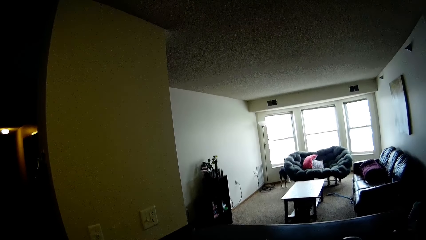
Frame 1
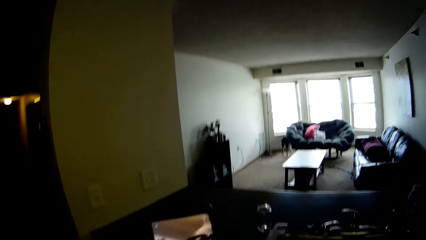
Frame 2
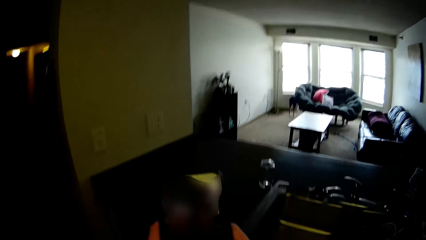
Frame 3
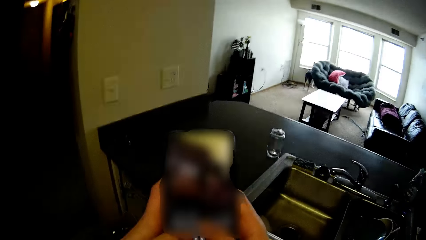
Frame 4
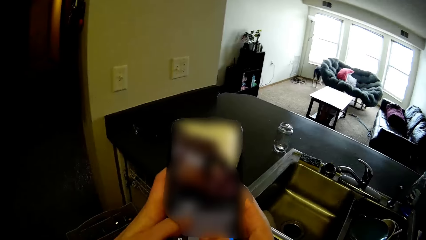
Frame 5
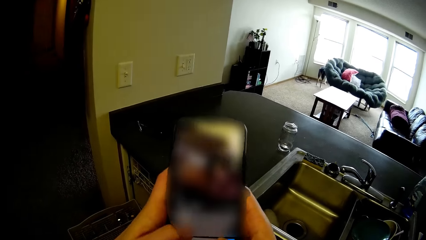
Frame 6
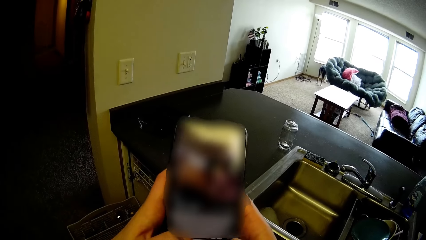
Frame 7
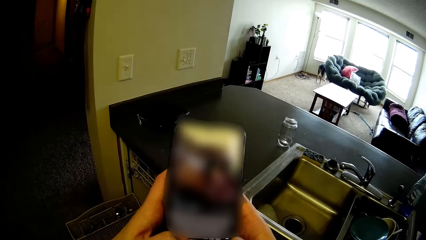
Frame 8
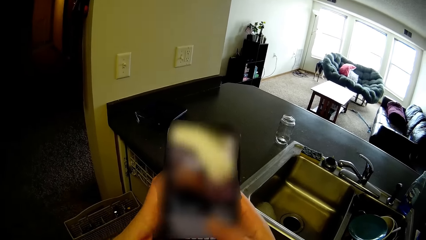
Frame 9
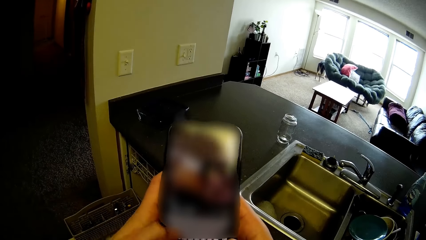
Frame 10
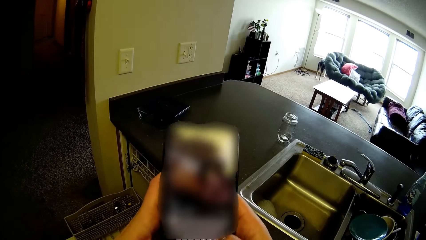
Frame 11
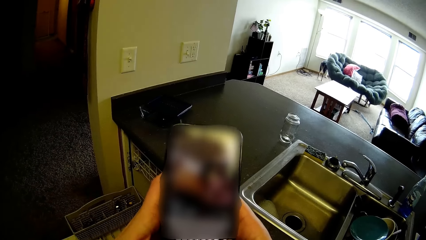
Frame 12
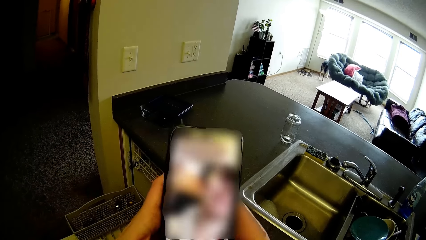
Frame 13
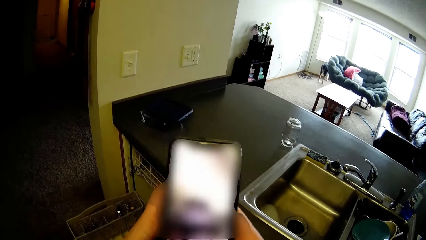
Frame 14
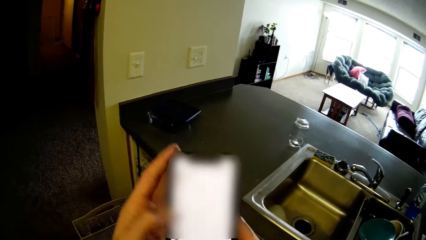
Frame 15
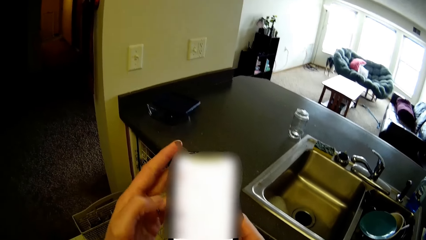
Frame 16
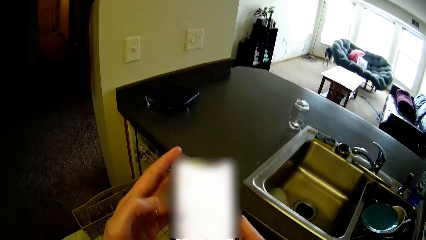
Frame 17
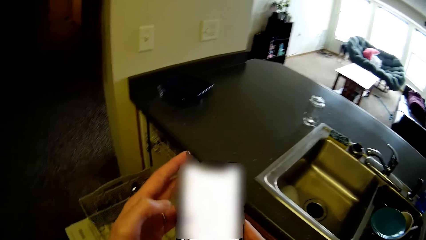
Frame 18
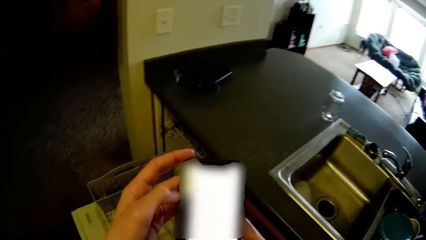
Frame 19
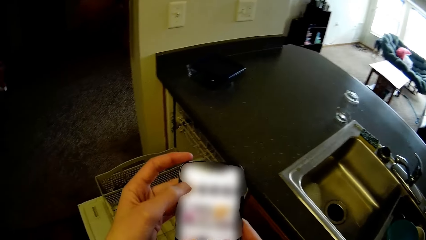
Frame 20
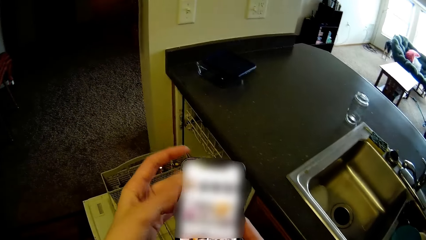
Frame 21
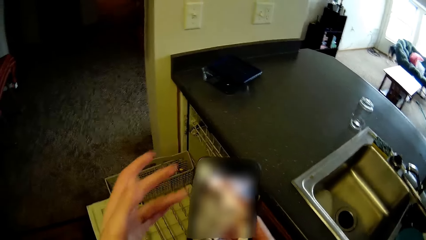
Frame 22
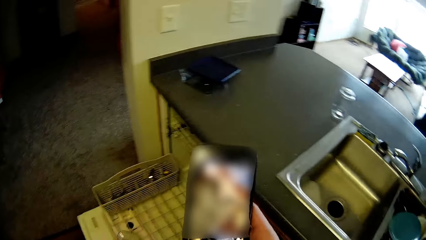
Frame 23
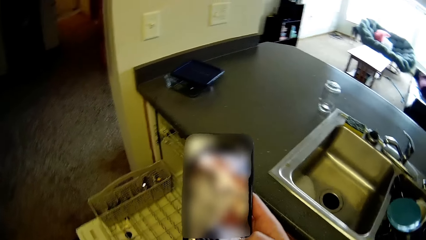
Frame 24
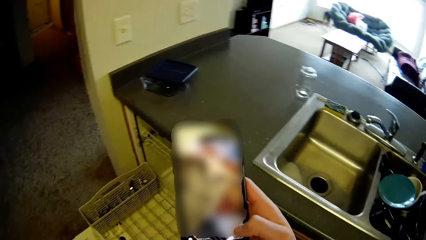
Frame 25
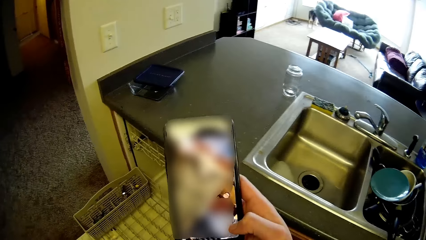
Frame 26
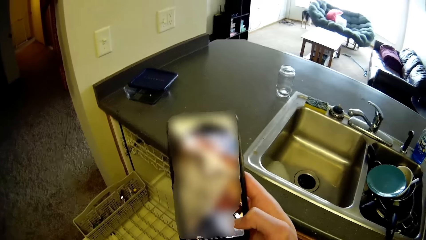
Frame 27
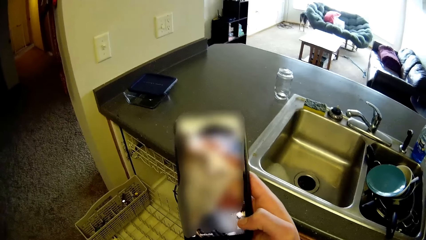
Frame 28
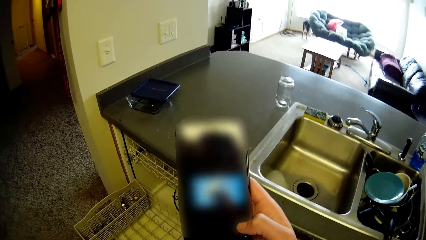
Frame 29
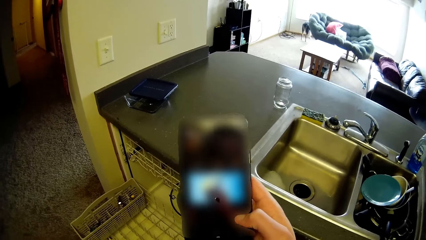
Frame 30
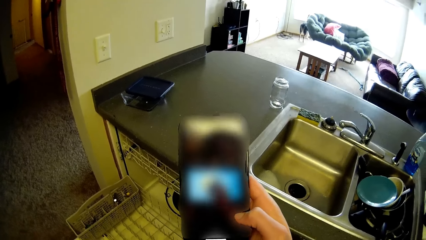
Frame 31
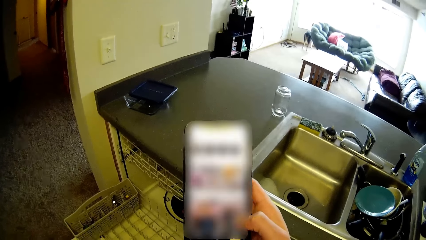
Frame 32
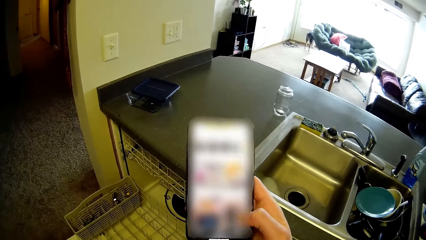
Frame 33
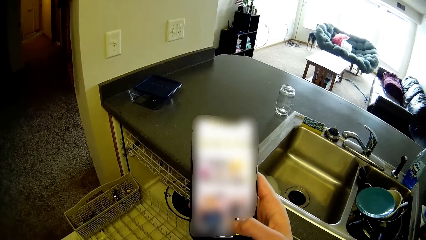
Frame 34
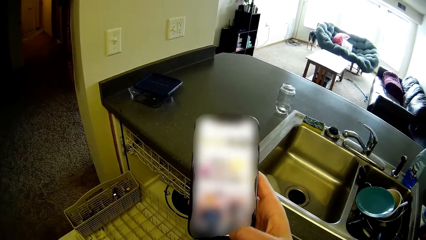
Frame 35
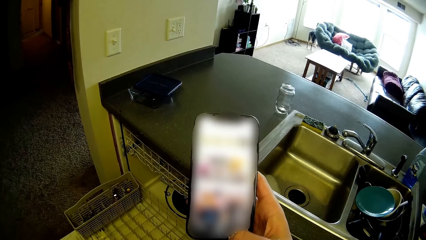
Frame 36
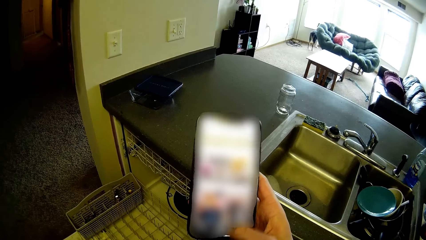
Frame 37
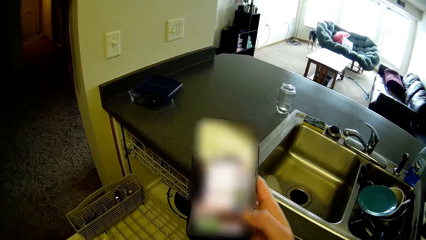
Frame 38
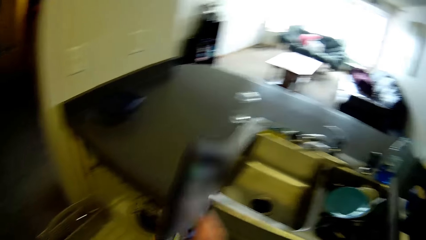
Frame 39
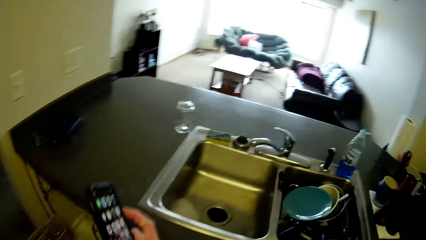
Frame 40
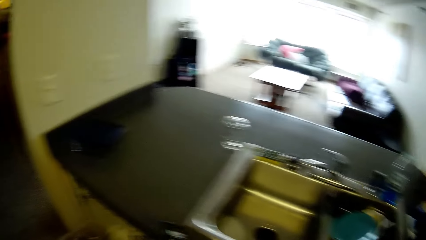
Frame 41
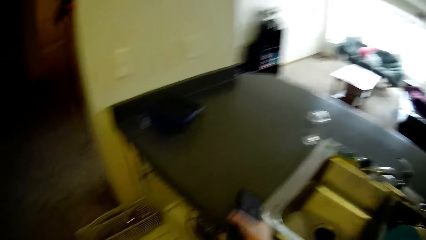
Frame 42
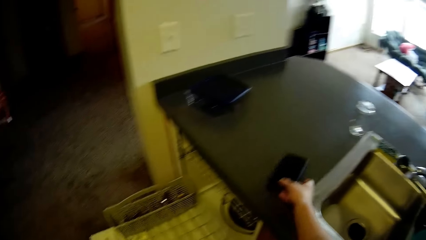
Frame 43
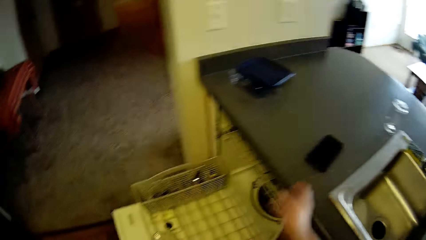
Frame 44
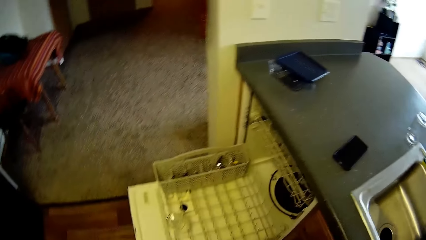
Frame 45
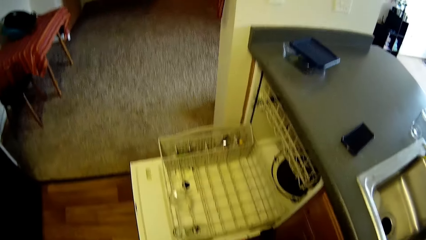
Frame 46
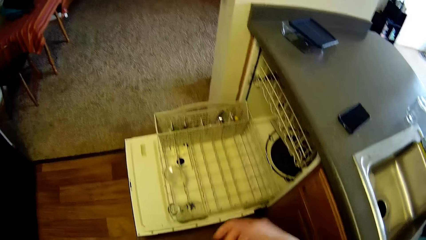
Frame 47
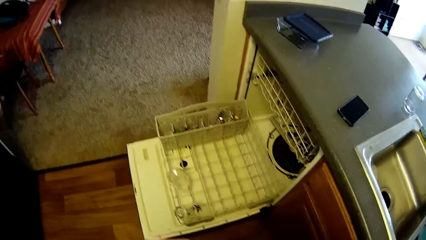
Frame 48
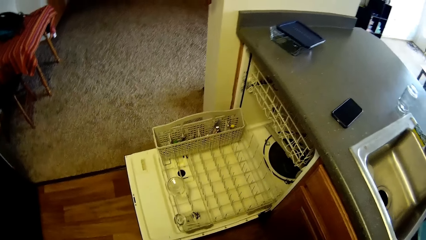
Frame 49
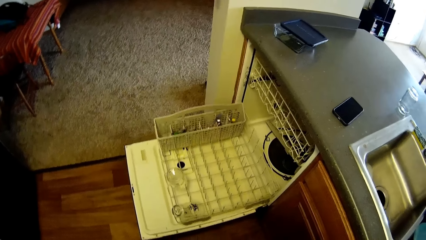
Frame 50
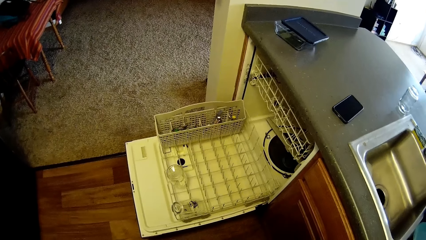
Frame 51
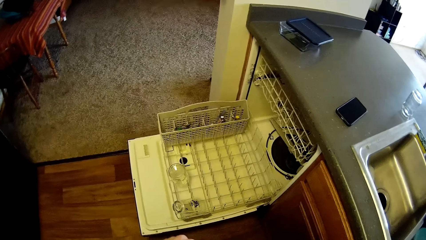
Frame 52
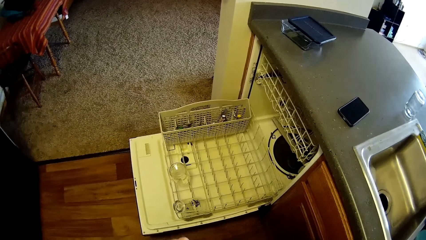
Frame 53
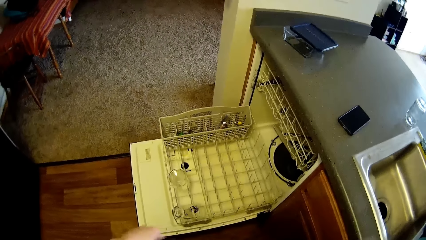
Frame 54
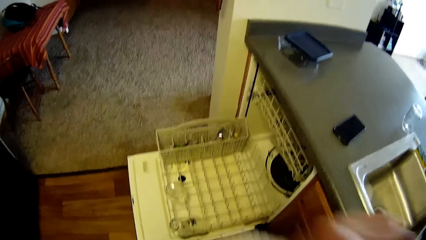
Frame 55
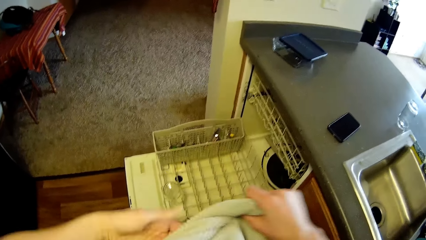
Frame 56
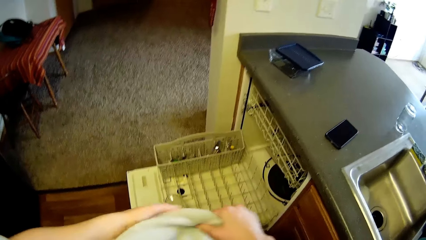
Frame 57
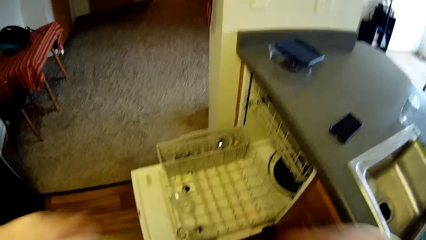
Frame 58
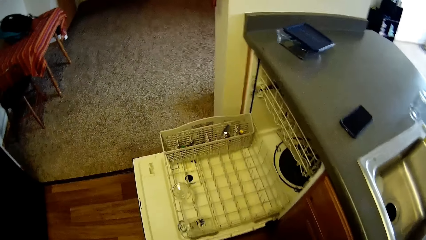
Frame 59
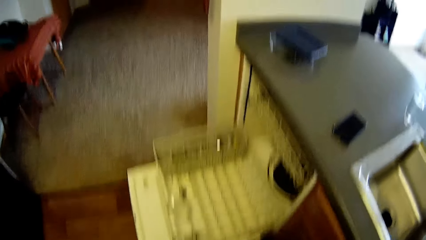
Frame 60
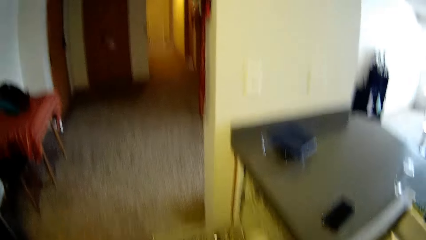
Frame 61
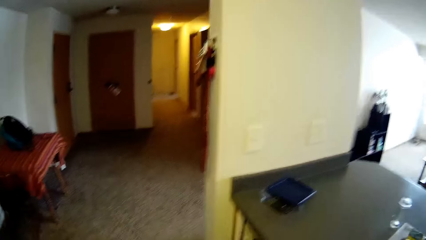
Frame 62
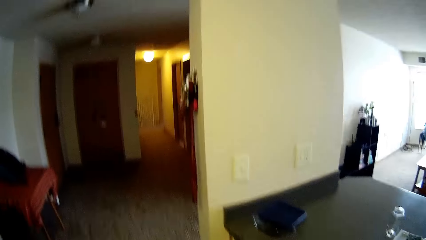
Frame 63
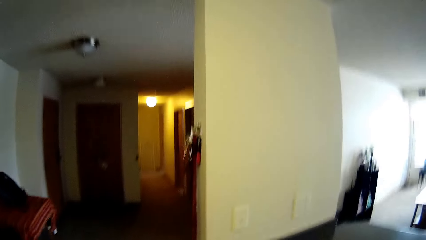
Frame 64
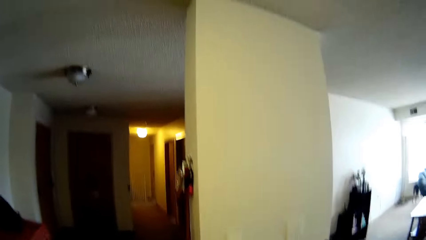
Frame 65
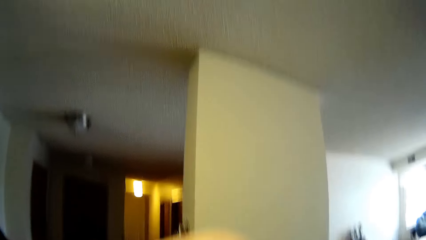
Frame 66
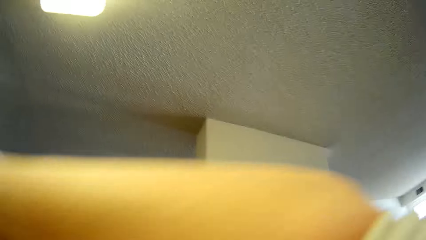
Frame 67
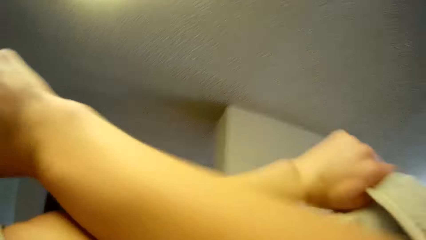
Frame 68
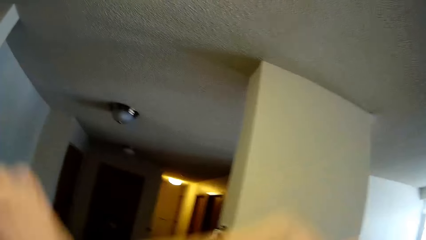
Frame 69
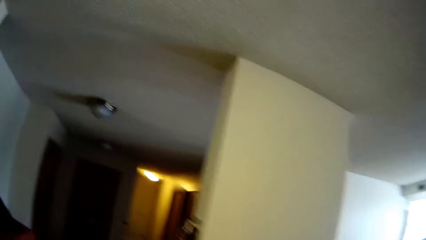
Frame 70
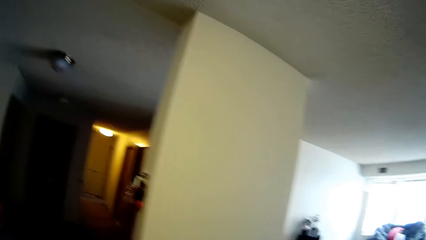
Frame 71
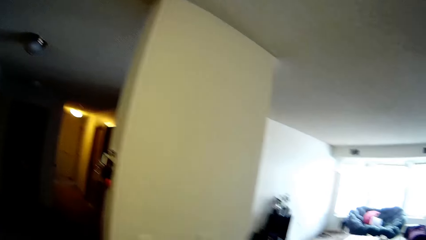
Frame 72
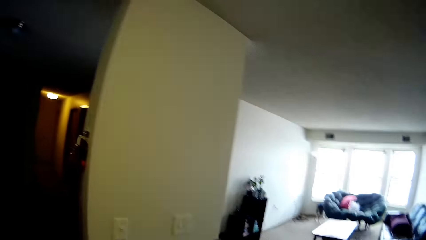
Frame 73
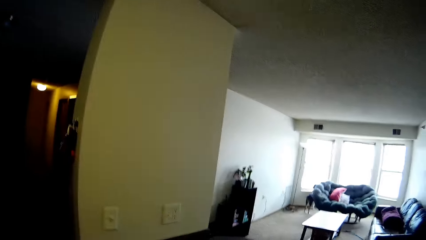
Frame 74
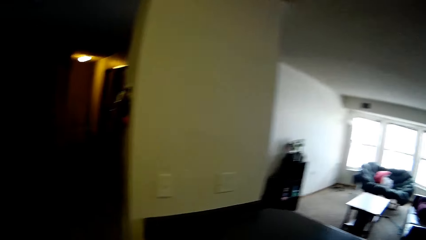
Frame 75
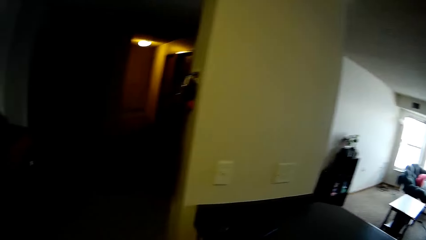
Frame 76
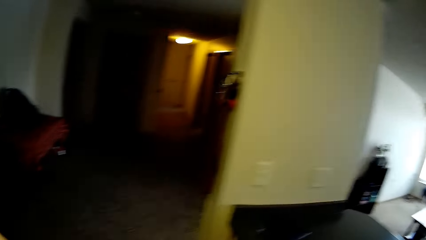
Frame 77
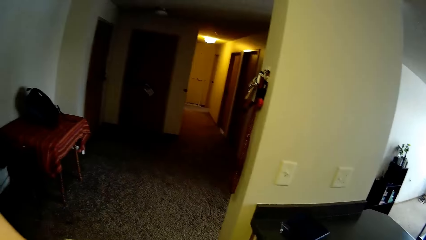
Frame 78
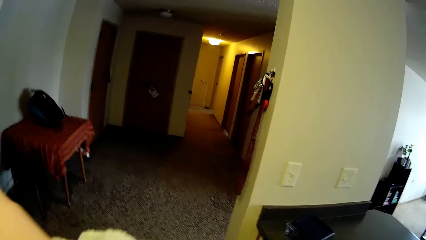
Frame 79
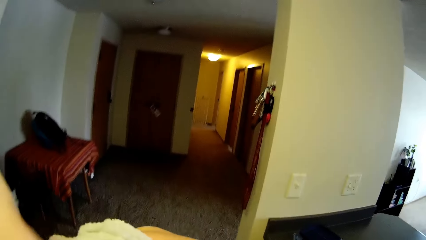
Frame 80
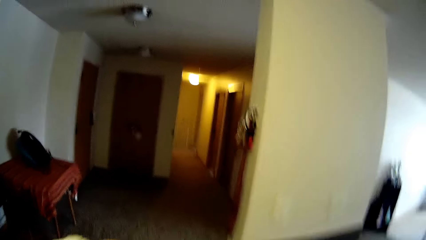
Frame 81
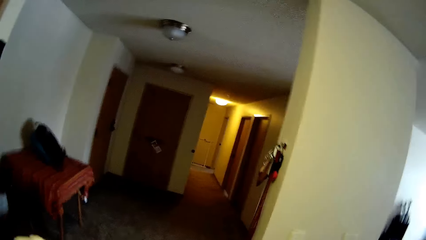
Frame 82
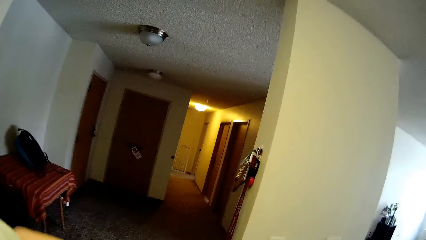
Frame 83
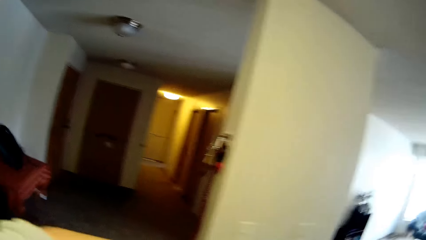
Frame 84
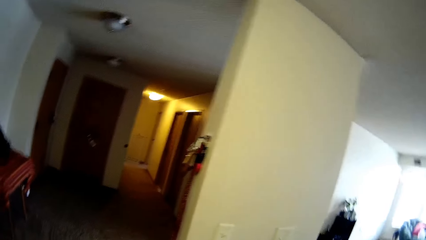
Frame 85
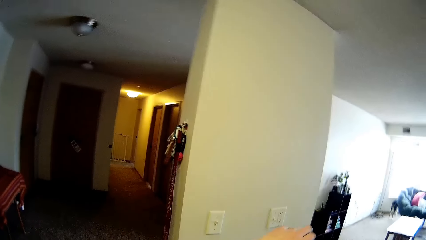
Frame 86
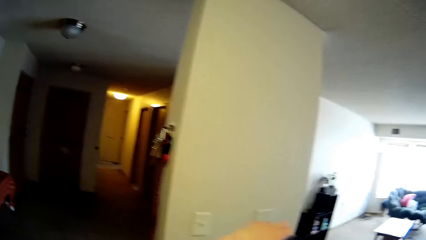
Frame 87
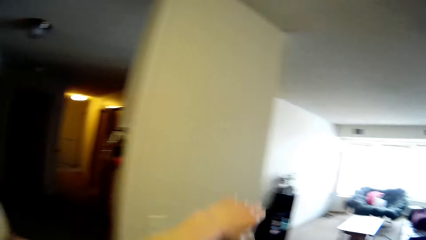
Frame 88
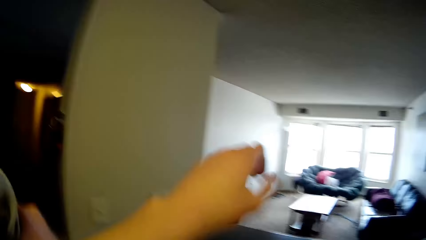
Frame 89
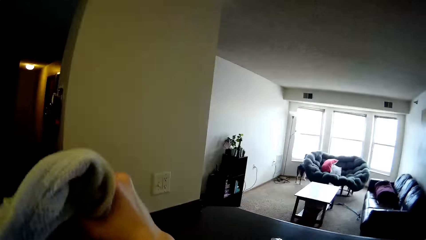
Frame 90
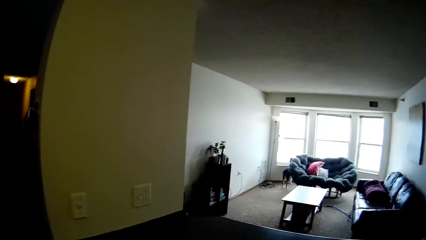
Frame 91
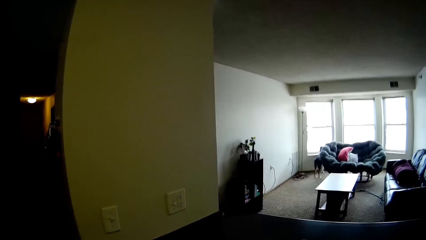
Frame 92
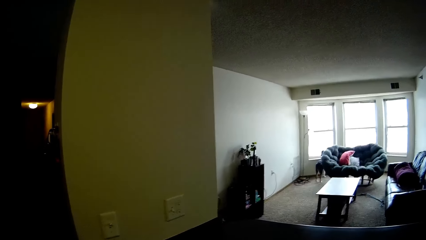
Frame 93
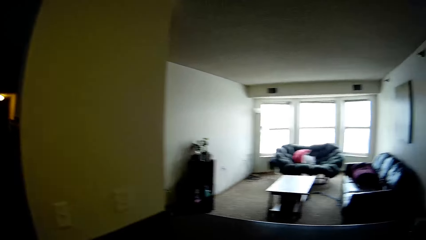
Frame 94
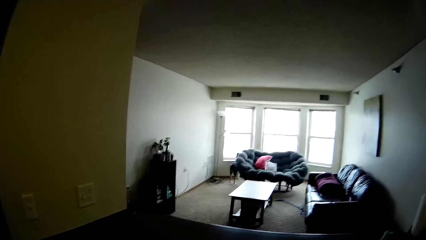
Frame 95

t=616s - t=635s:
The camera wearer presses the phone in her hands with both her thumbs. She presses the phone in her hands with her left thumb. She presses the phone in her hands with her right thumb. She drops the phone in her right hand on the kitchen counter. She wipes her hands on a kitchen towel. She ties a garment around the waist.
